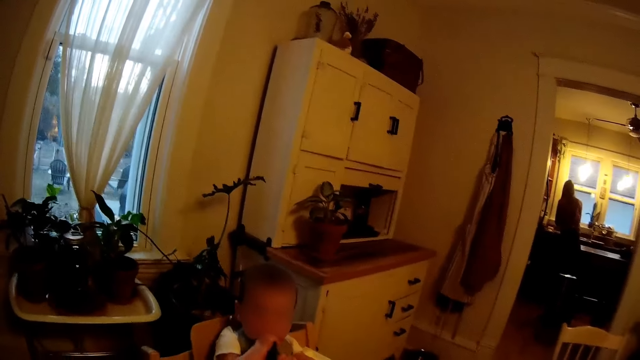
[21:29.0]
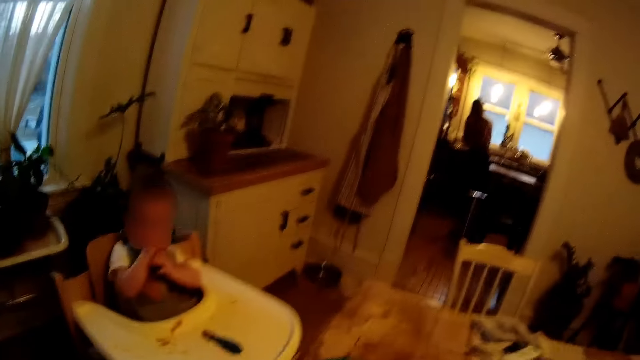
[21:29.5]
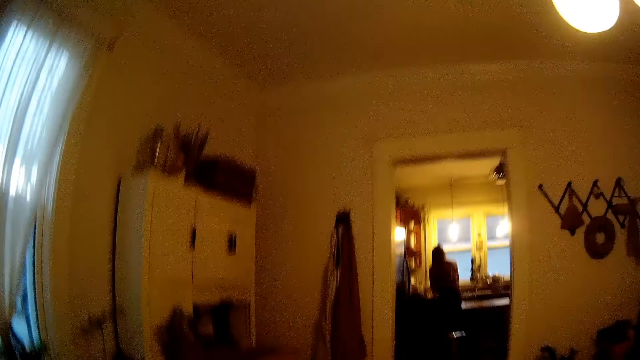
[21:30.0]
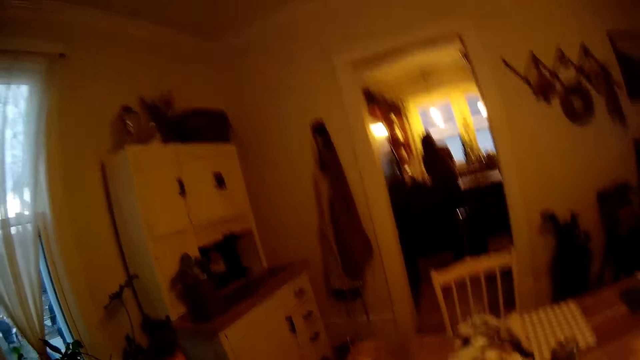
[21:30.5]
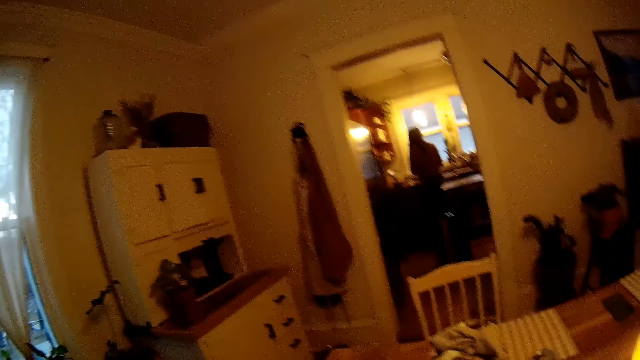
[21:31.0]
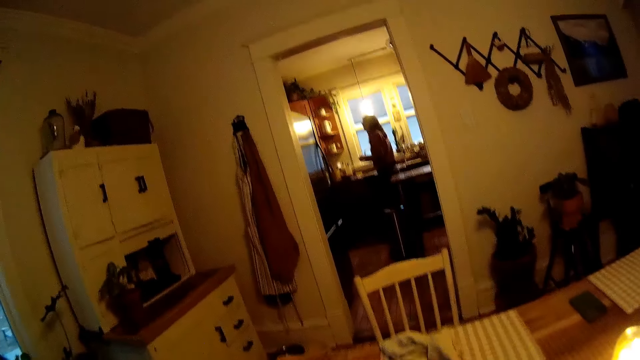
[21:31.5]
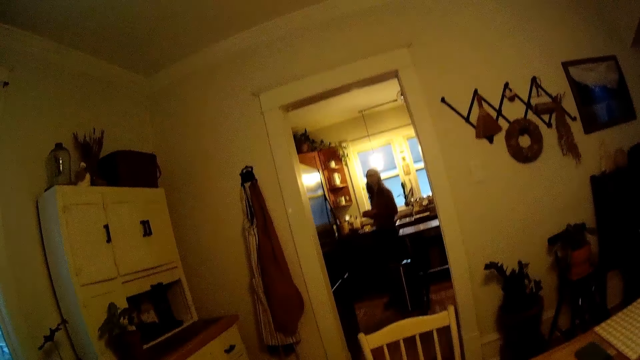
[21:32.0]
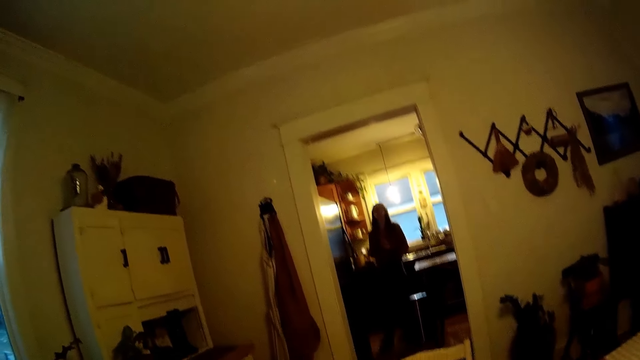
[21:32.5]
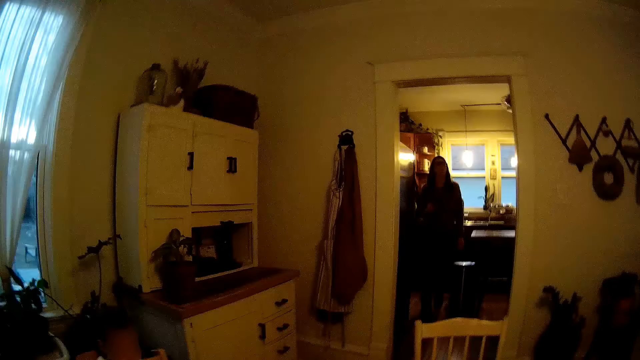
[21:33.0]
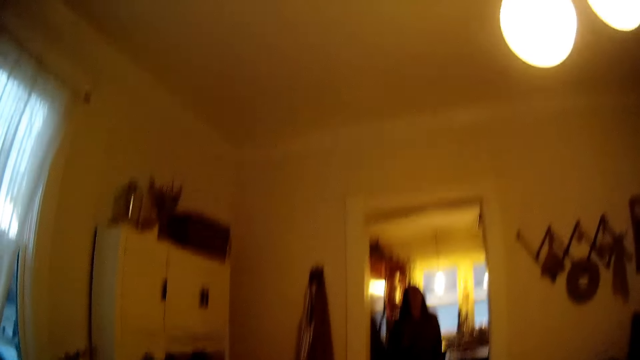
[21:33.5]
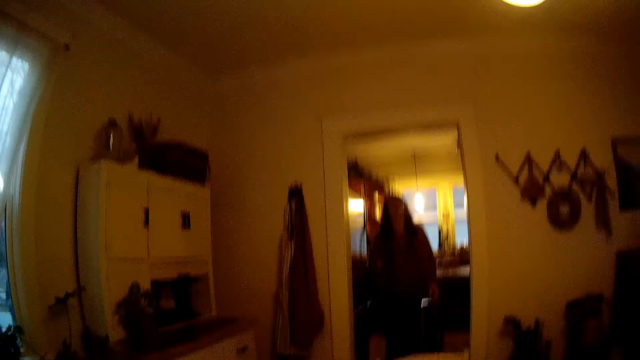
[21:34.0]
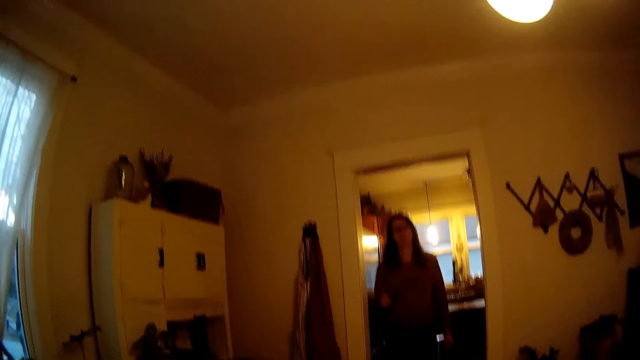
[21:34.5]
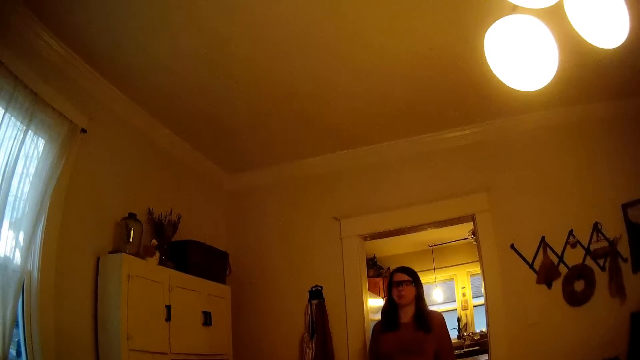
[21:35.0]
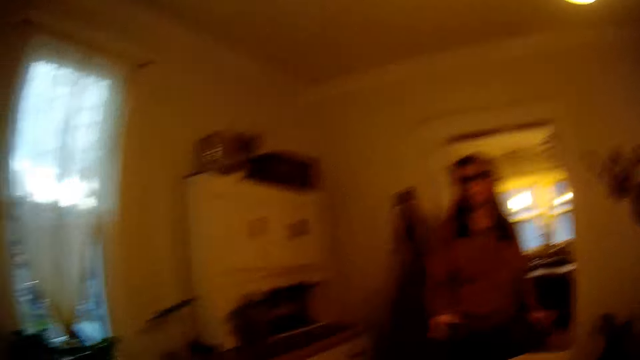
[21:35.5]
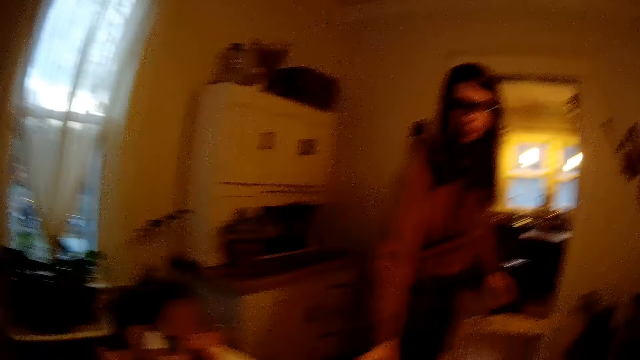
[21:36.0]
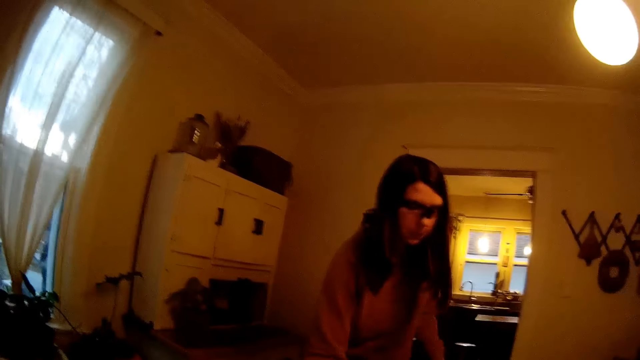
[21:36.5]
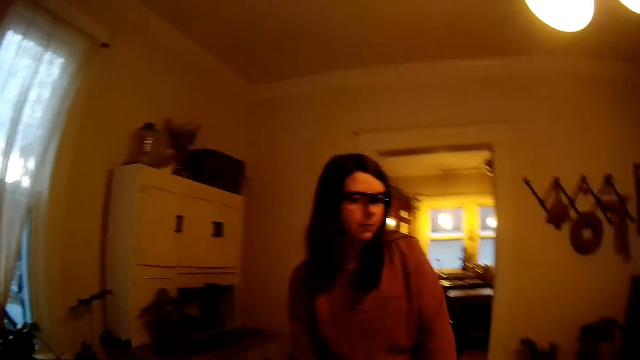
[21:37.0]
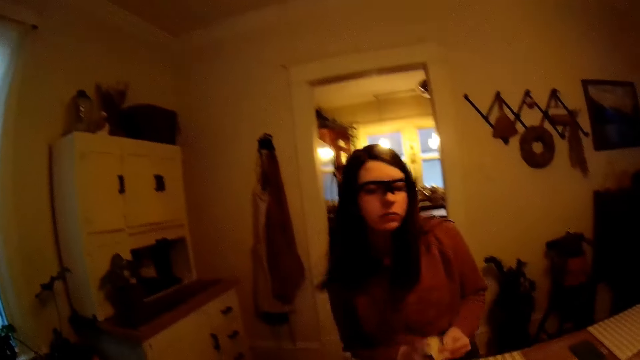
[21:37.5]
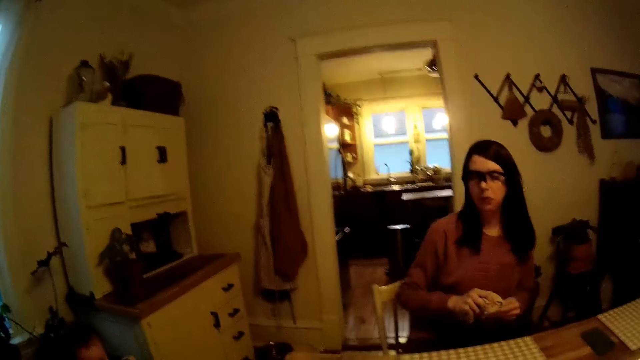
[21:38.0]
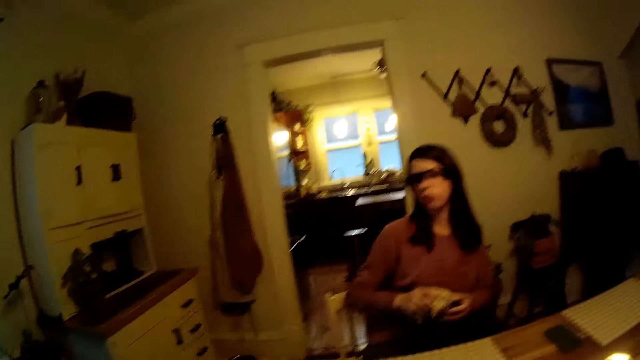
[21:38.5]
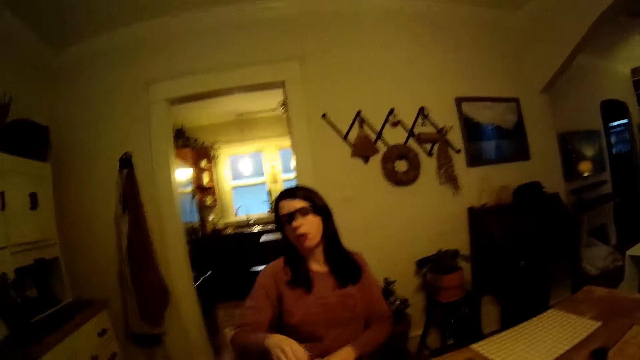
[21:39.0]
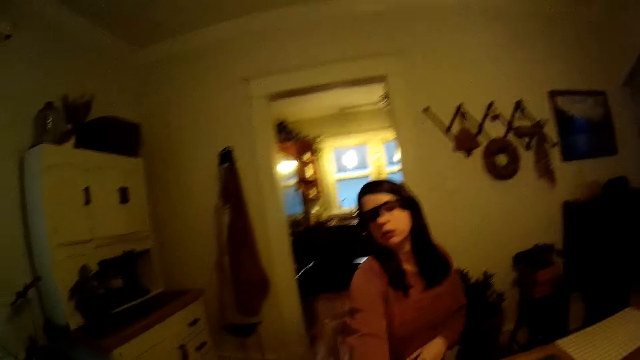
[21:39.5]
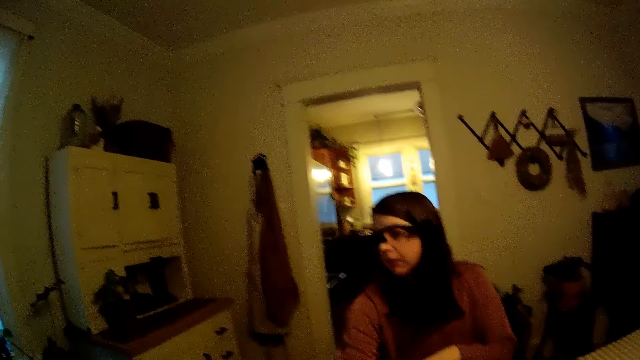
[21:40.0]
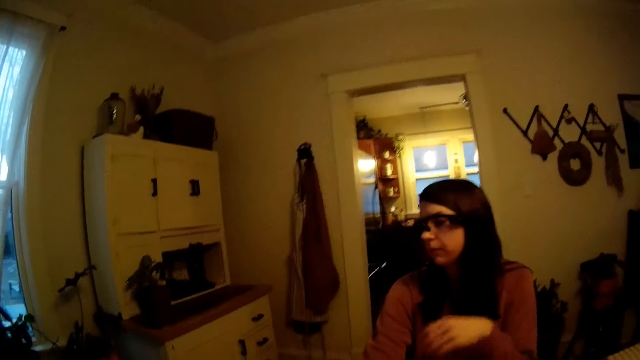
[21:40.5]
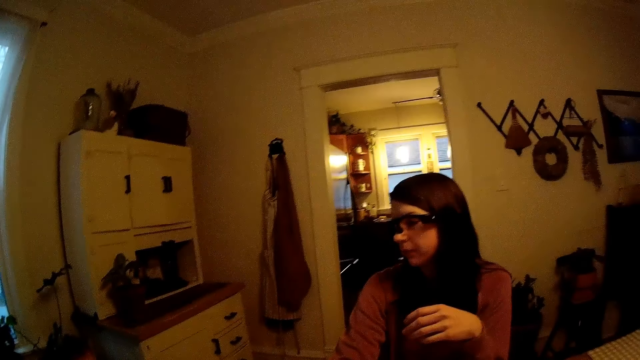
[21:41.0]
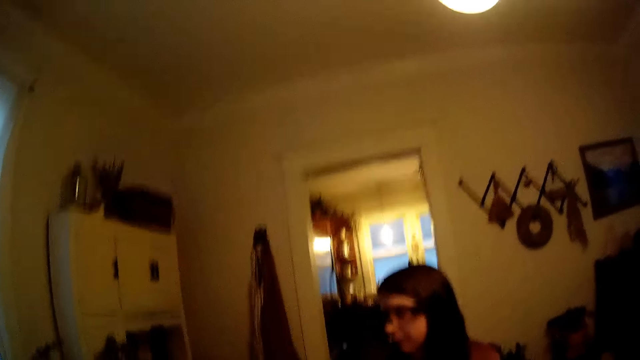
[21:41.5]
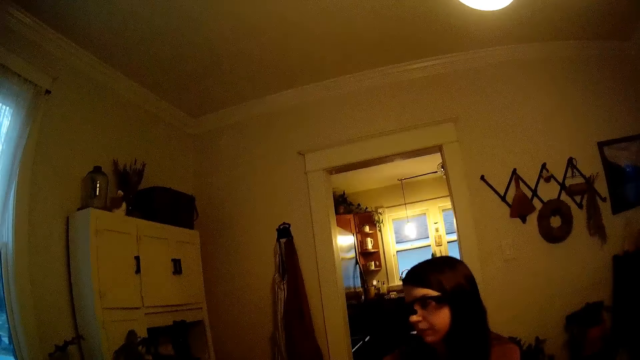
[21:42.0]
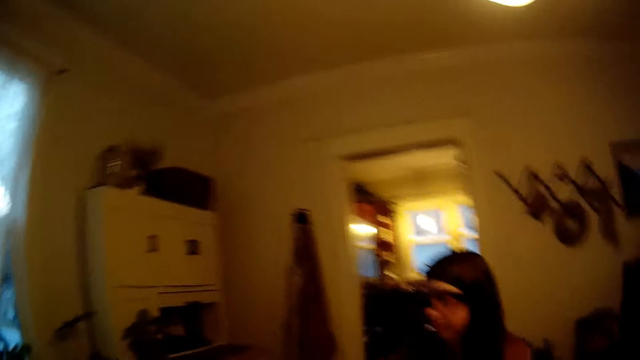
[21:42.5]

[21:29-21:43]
A baby looks around. A woman turns around and walks around. The baby holds a spoon. The woman walks to the table from the kitchen. The baby bites the spoon. The woman puts something on the table and sits on the chair. The woman wipes both hands with the napkin. The woman places the napkin on the table with her right hand. The woman moves around. The baby looks around.

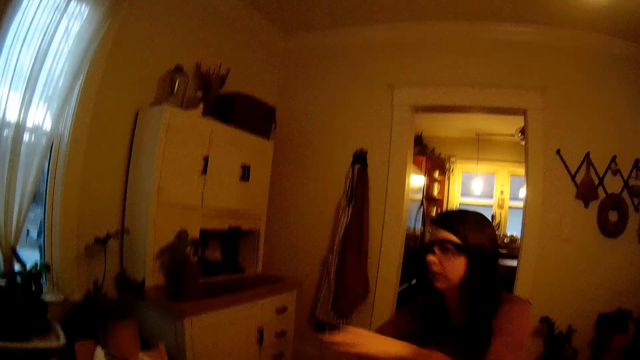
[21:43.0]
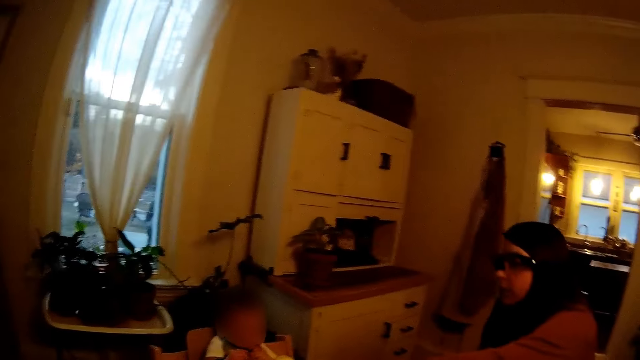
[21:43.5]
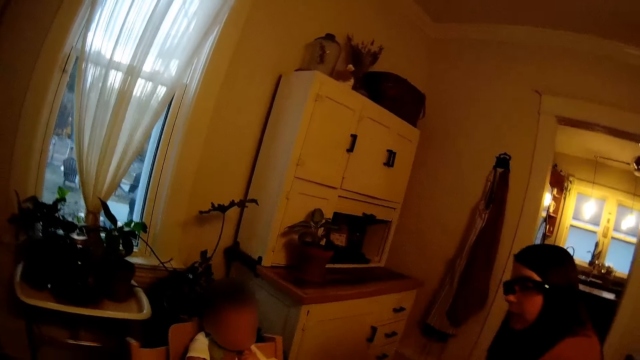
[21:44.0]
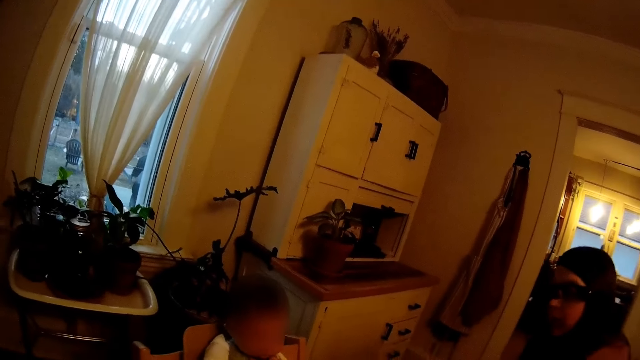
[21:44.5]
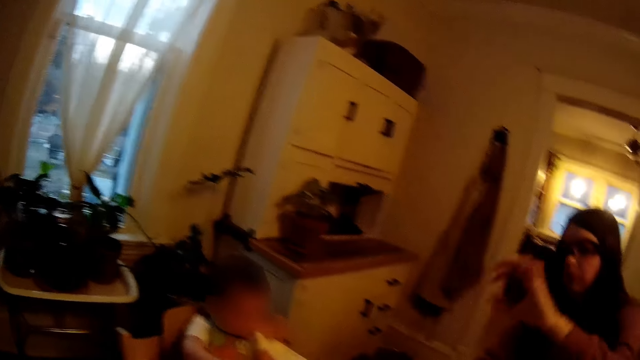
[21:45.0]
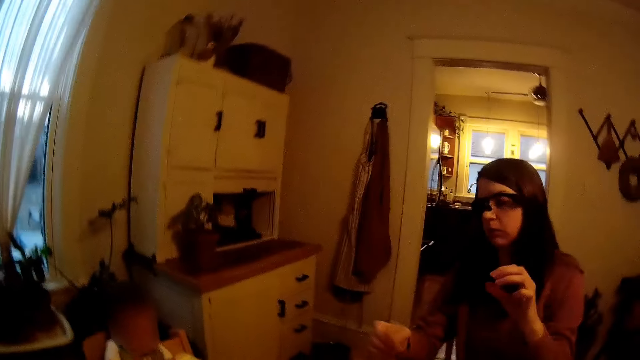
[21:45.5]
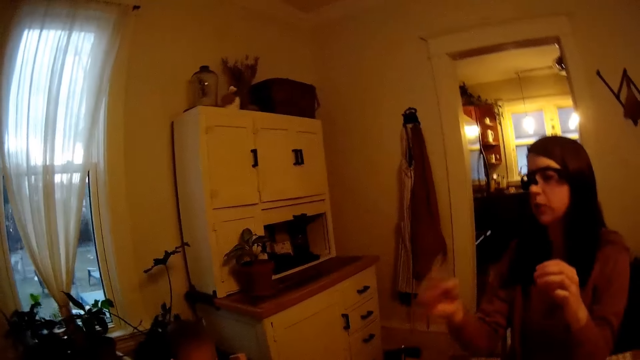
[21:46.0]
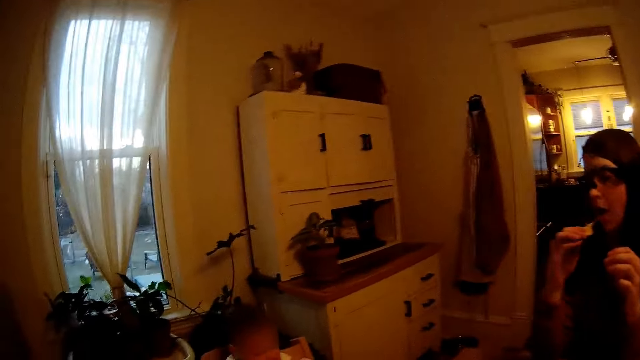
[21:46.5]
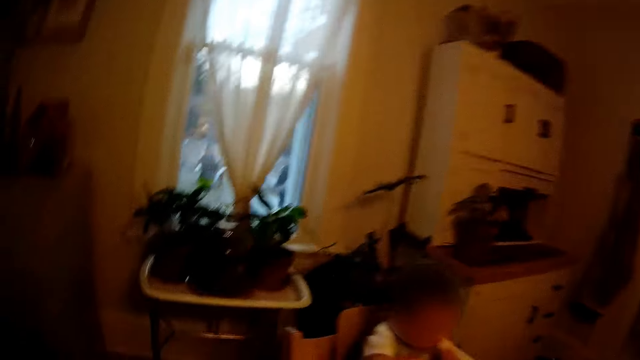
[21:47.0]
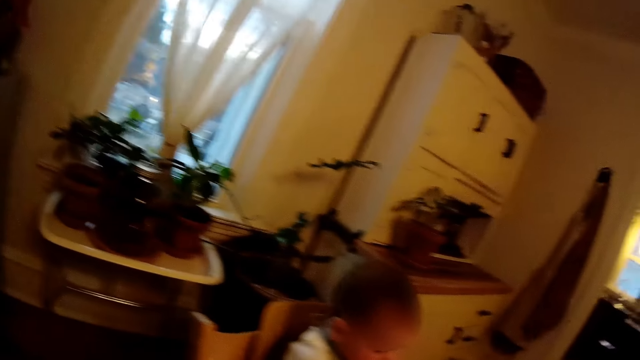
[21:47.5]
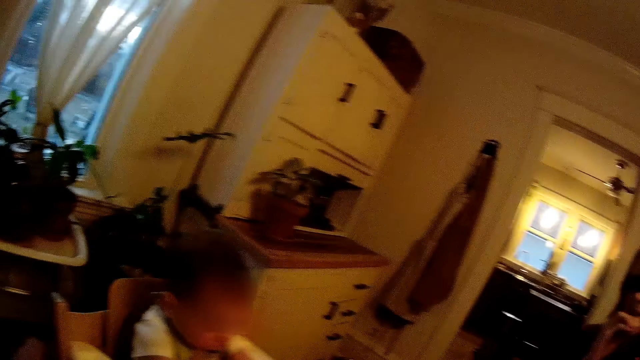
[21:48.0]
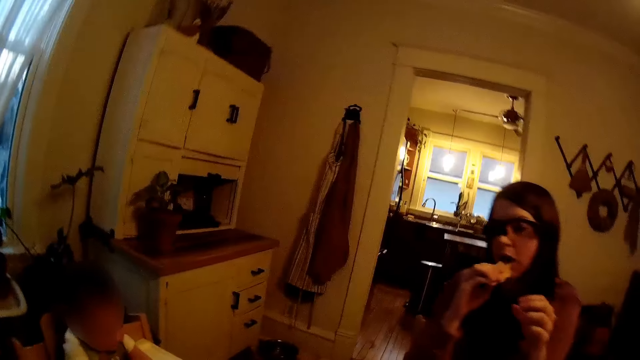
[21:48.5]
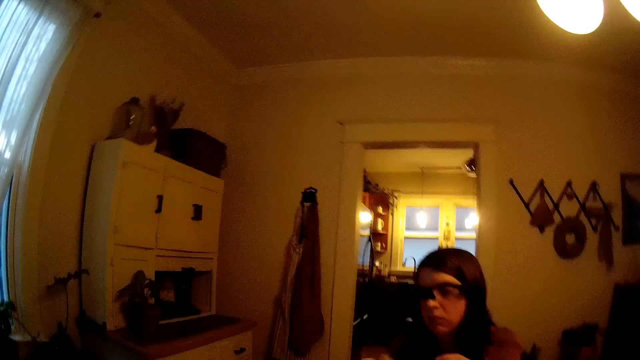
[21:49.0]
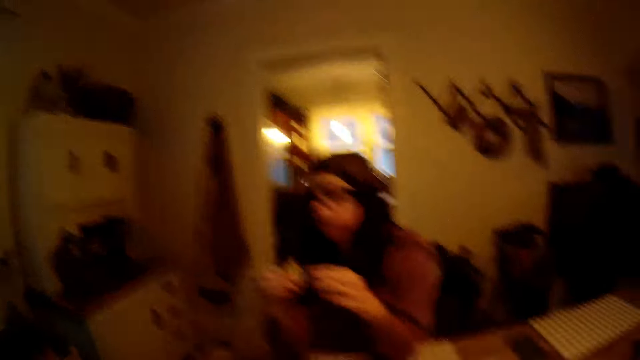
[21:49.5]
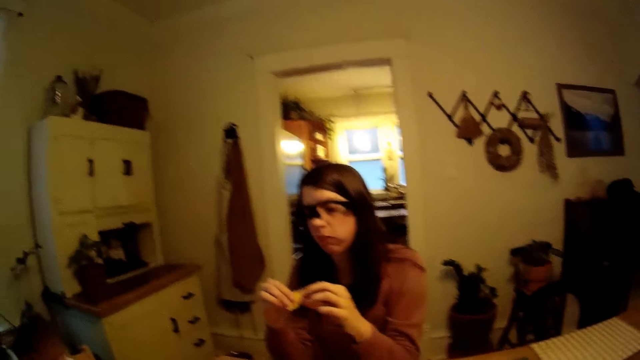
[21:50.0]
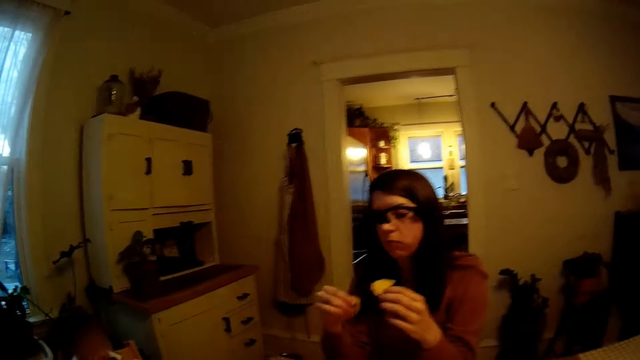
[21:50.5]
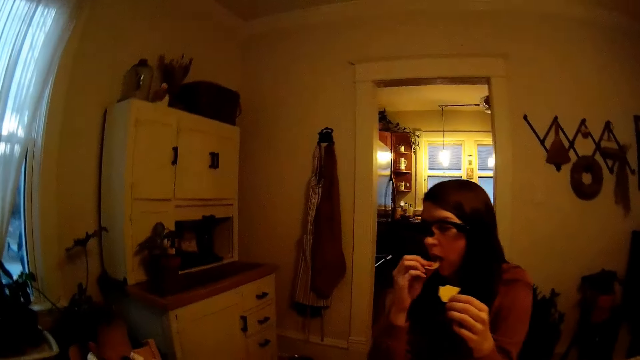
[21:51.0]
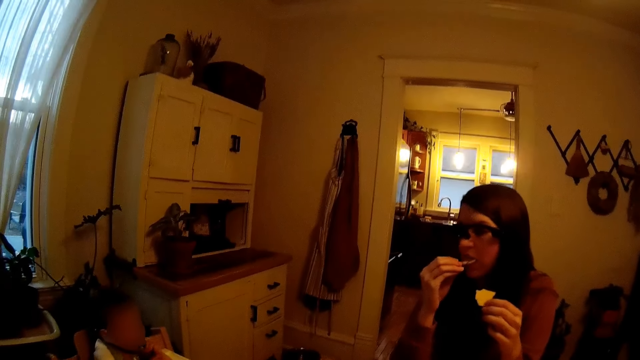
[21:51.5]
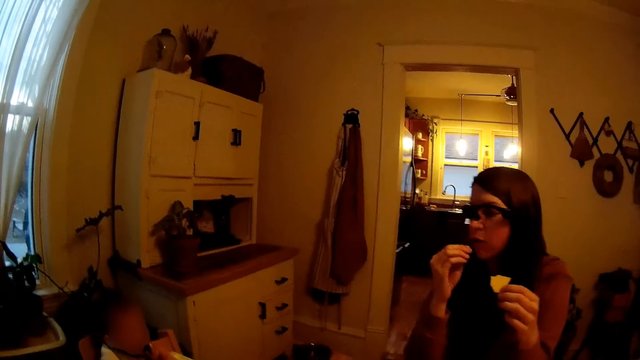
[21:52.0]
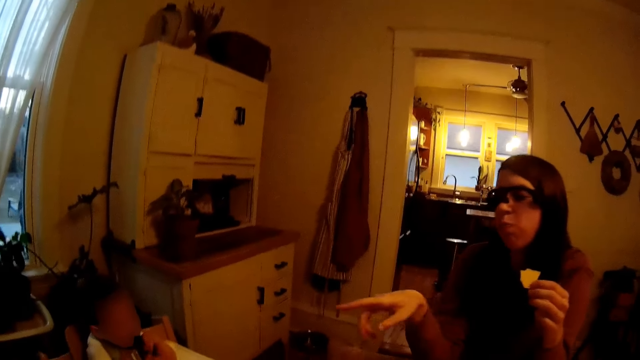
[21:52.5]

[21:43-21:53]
A woman stretches her hand. A baby plays with a spoon. The woman moves her hands. The woman eats a piece of potato chip or crisp with her right hand. The woman breaks the piece of potato chip into two with both hands. The woman picks the crisp with the other hand. The baby looks around. The woman eats the piece of potato chip with her right hand. The baby bites the spoon.
